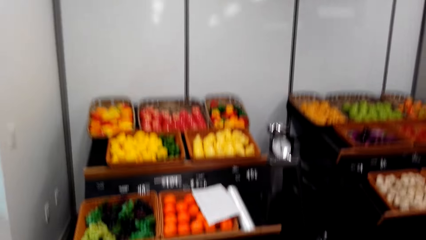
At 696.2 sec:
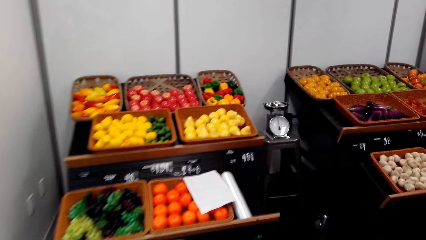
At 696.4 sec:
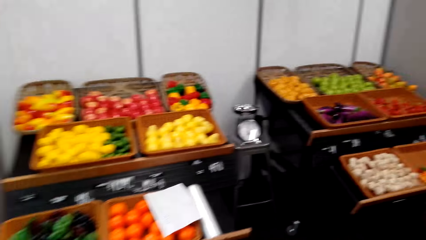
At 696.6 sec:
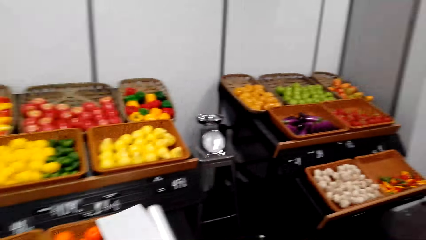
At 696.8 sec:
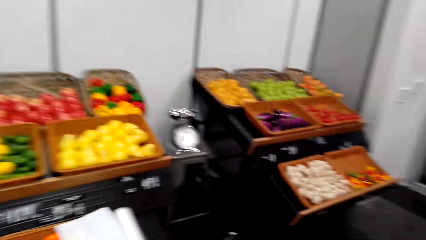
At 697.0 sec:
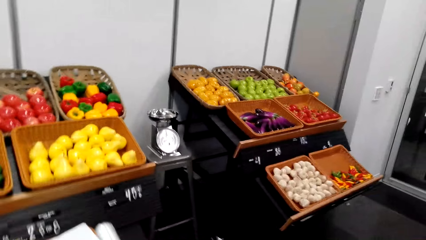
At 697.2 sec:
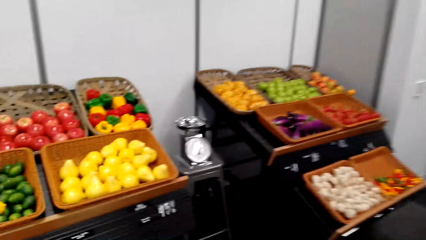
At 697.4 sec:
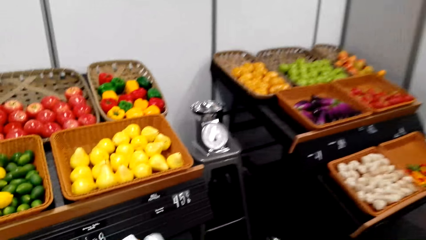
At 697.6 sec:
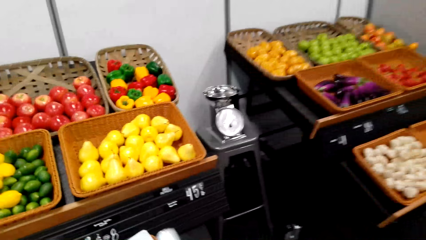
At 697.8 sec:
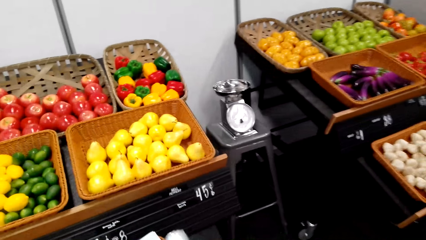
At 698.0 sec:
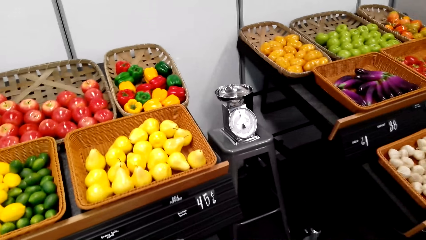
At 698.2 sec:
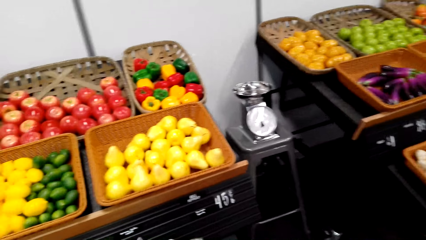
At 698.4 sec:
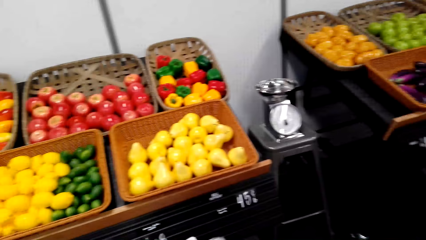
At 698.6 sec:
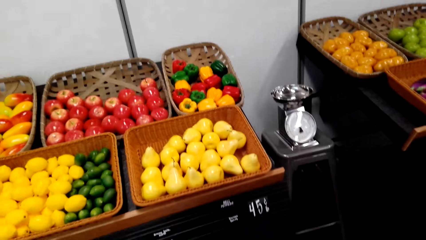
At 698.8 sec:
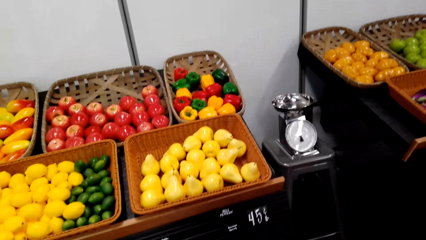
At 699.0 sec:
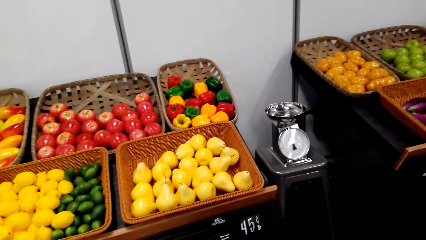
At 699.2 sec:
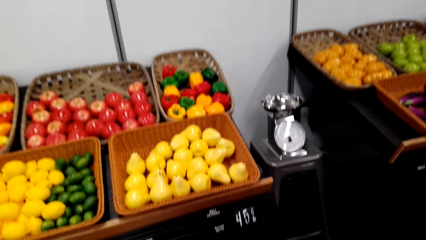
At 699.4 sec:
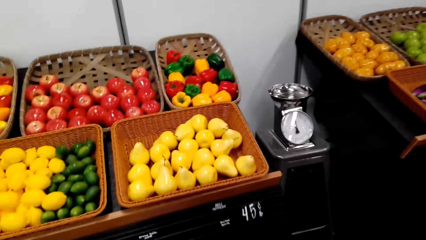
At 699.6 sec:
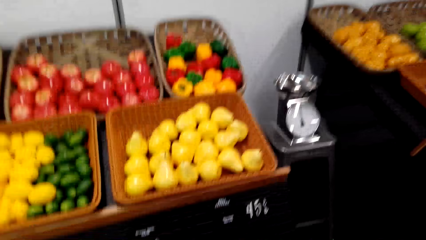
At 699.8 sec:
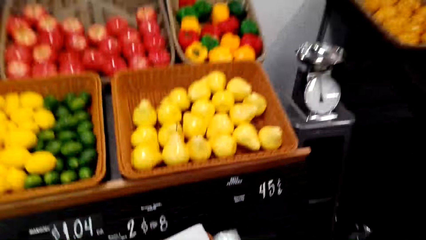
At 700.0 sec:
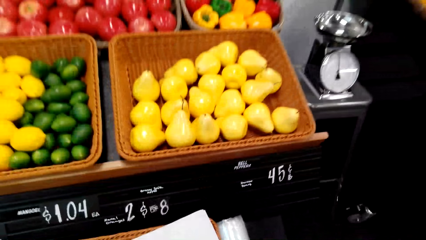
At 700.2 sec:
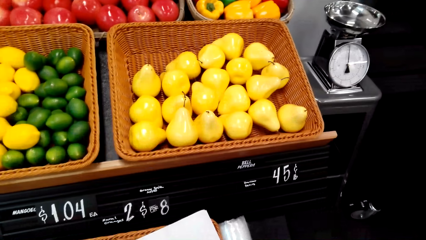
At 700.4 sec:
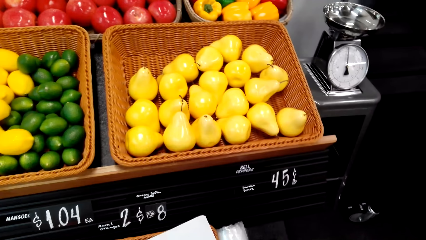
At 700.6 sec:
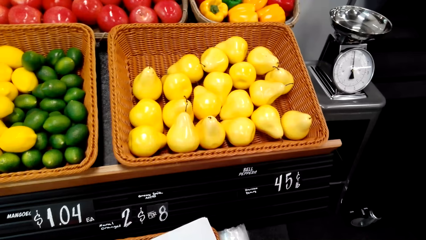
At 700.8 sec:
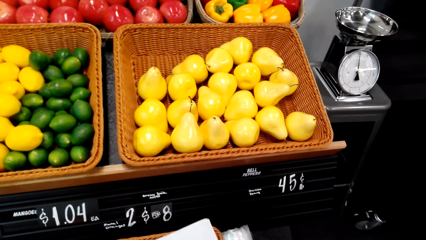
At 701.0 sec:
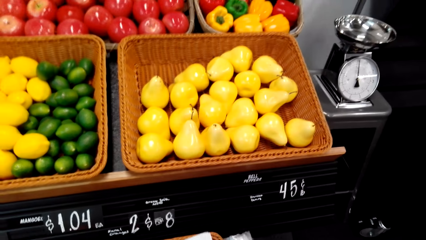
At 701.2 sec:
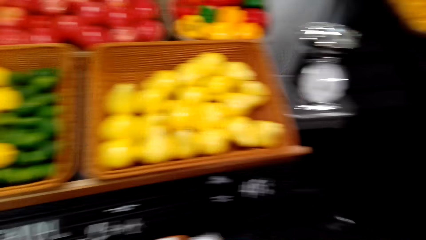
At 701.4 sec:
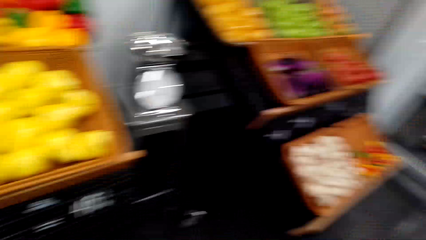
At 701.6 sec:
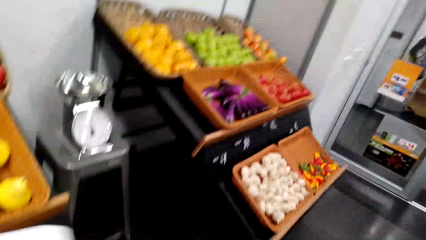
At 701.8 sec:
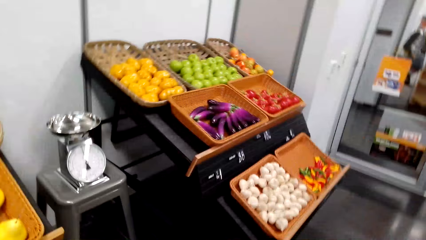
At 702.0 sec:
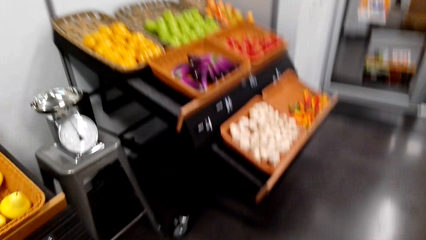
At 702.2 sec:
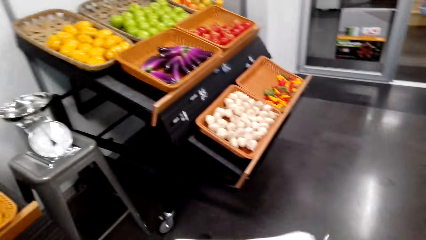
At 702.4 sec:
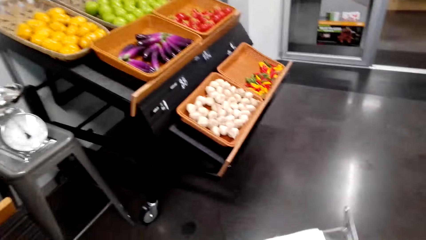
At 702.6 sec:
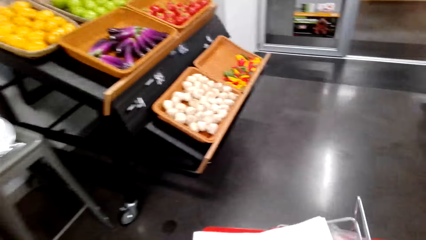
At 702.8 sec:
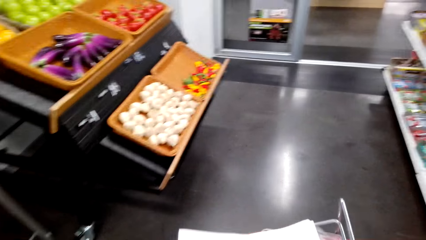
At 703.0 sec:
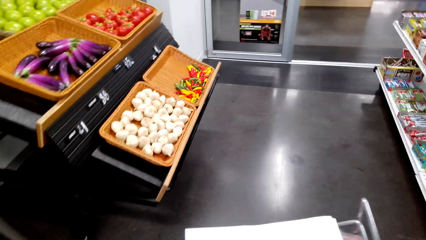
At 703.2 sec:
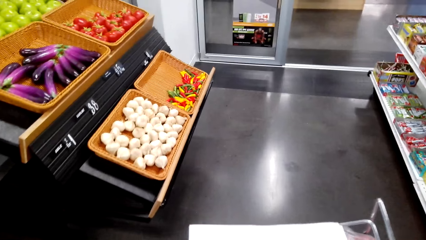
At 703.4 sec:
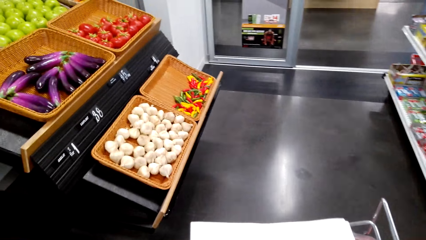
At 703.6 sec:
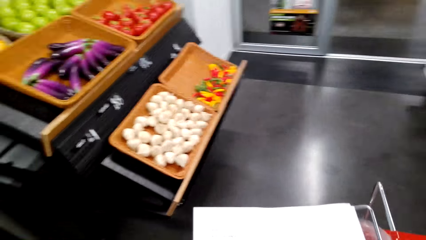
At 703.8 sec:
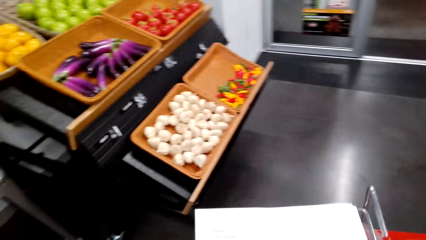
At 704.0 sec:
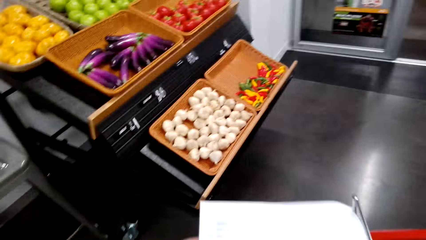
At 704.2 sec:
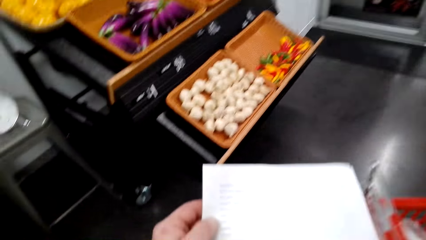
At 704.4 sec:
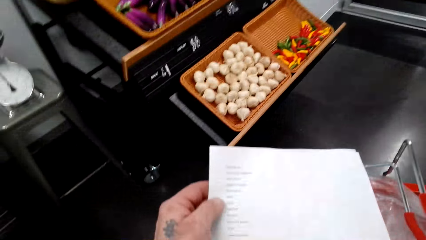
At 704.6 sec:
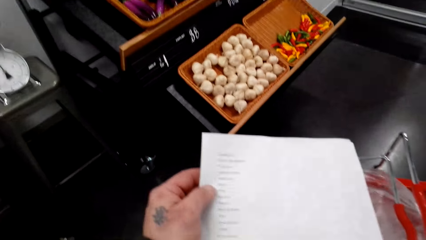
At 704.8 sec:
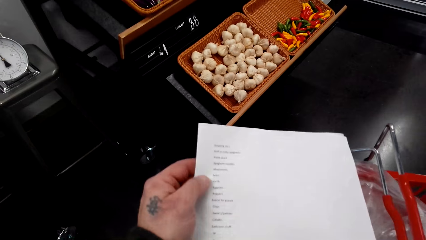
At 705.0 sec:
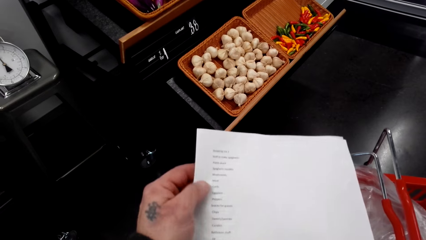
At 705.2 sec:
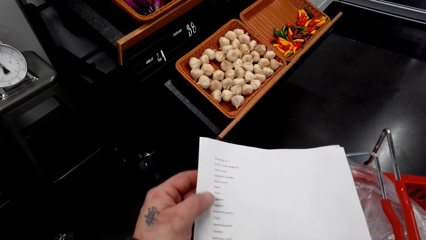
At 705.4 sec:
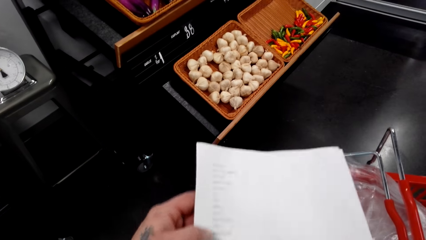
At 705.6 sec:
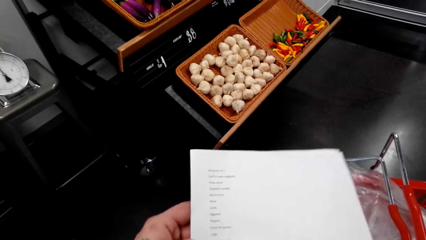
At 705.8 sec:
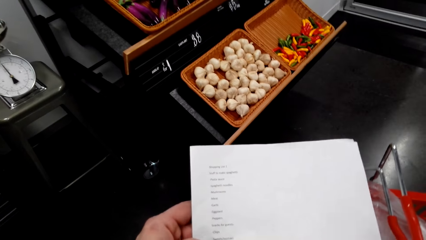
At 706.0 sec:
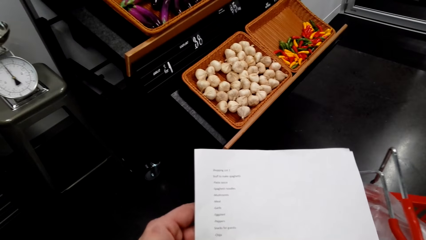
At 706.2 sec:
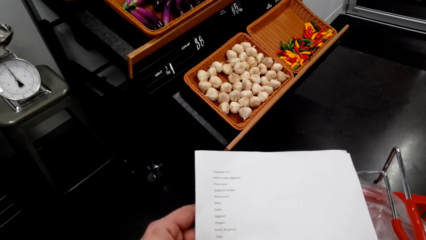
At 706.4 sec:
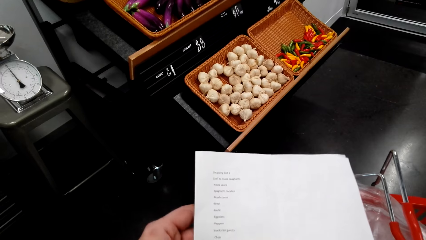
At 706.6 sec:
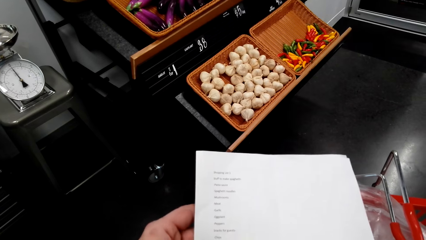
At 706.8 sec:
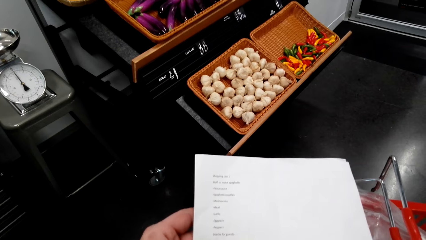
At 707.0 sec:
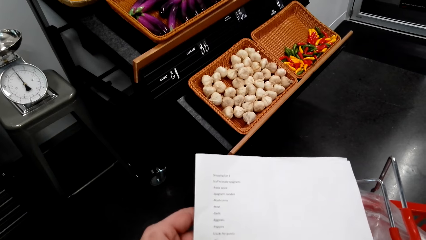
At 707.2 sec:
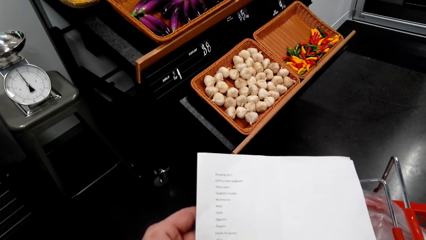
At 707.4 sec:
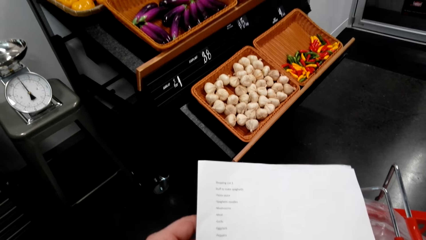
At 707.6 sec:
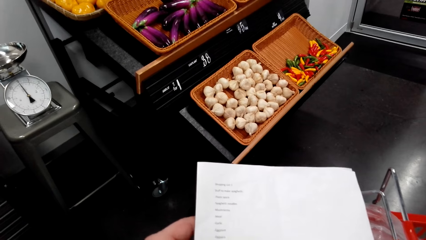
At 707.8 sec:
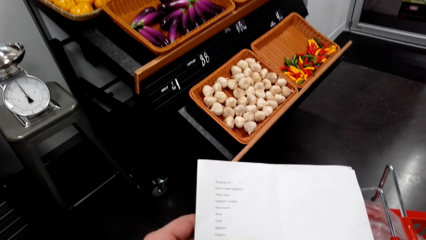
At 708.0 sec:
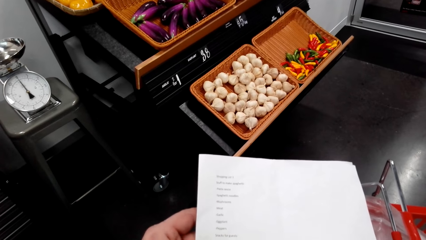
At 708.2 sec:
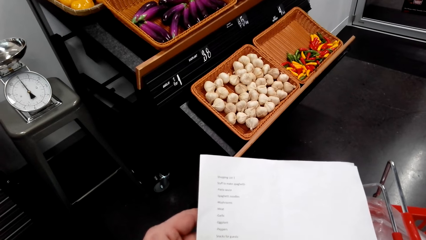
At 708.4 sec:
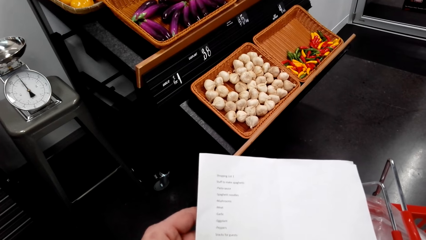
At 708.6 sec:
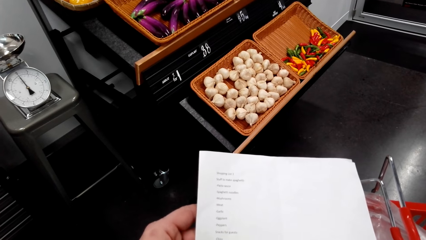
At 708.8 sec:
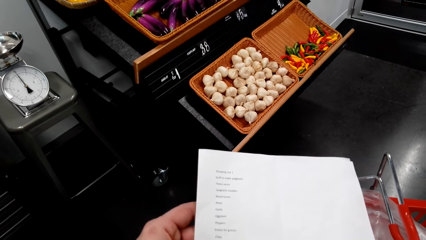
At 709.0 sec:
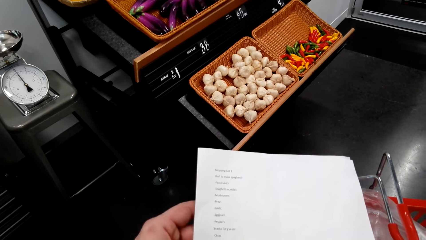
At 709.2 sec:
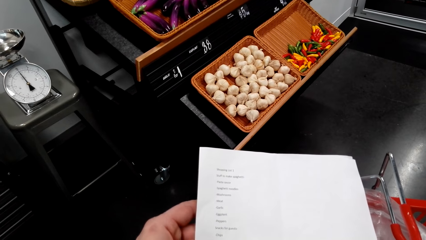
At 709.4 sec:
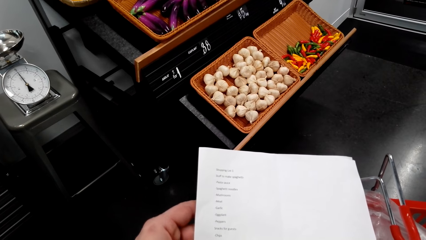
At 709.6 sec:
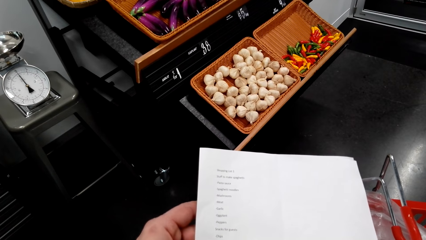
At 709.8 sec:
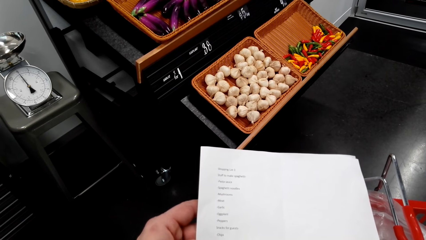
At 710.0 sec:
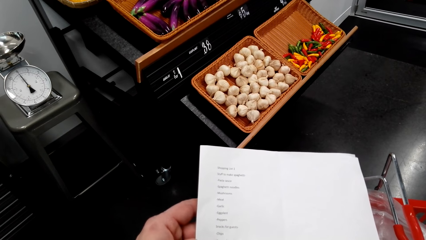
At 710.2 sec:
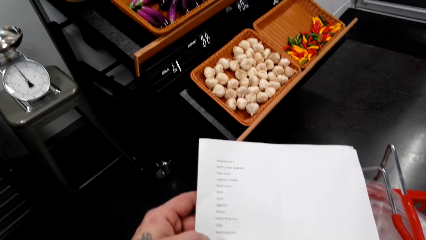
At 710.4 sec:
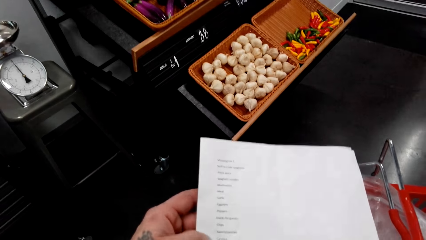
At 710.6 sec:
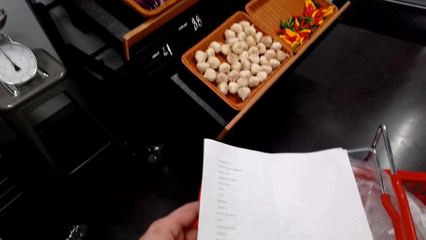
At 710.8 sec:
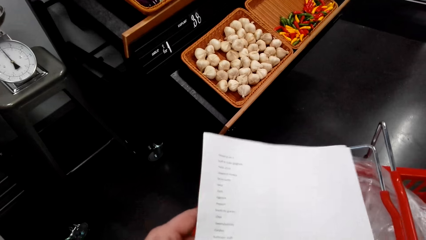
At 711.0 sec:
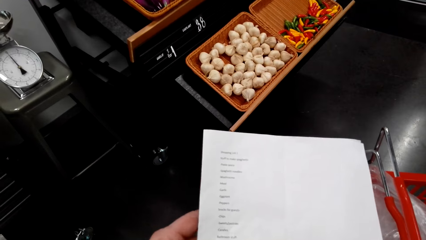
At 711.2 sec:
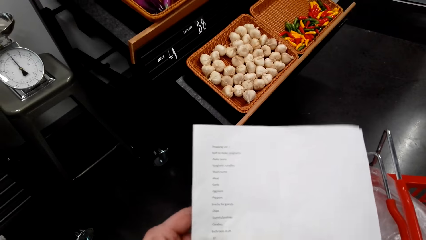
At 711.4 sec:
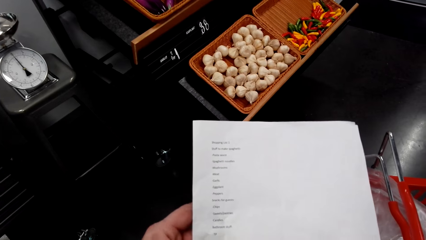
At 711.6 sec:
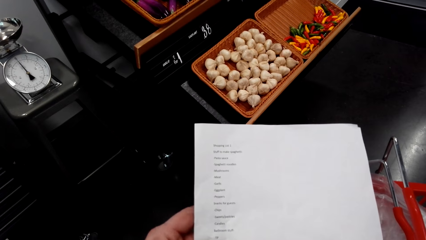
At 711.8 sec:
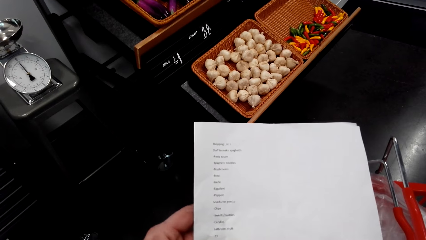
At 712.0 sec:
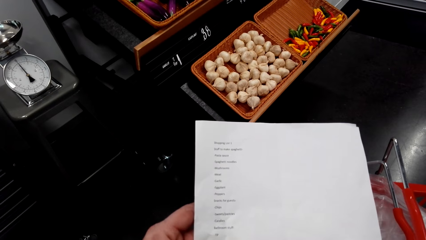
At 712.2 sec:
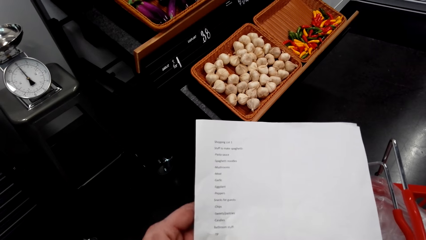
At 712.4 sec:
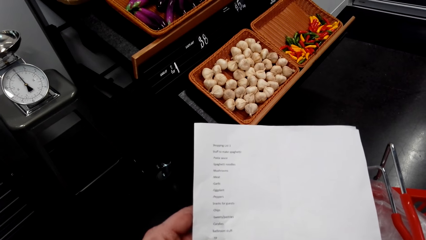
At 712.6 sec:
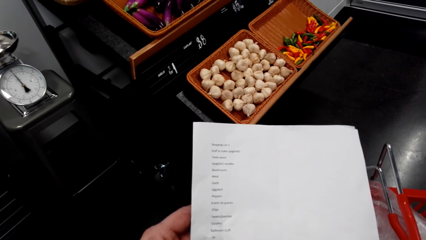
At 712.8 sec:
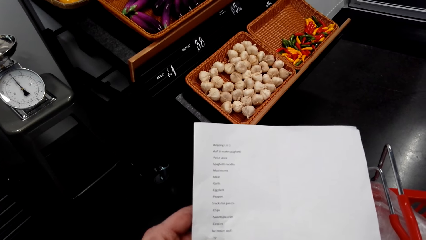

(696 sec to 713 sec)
The camera wearer looks around. They pick up the shopping list paper and read the shopping list.
